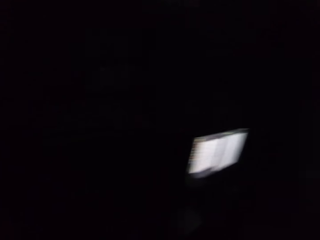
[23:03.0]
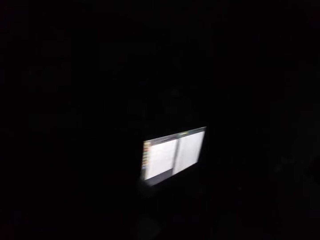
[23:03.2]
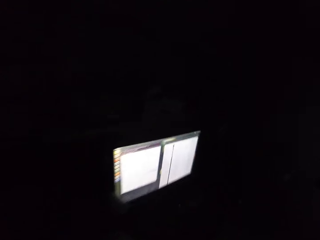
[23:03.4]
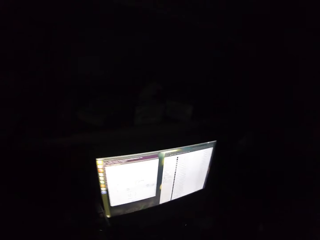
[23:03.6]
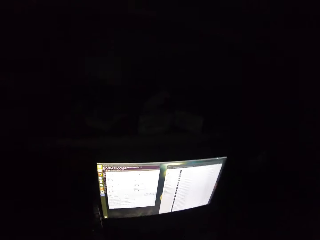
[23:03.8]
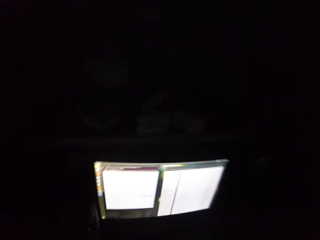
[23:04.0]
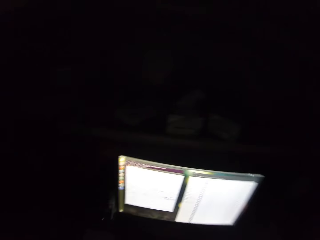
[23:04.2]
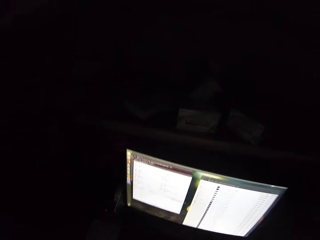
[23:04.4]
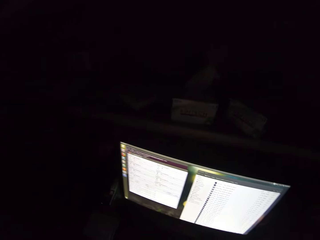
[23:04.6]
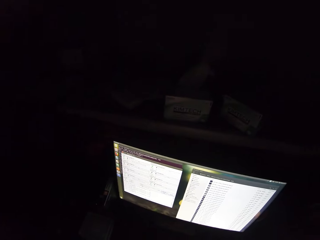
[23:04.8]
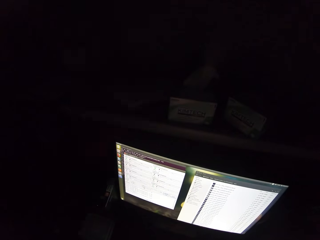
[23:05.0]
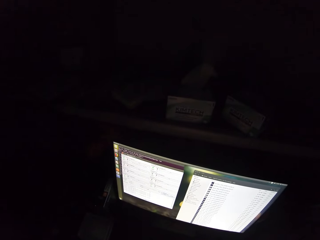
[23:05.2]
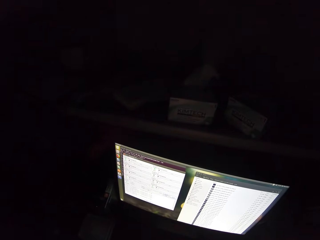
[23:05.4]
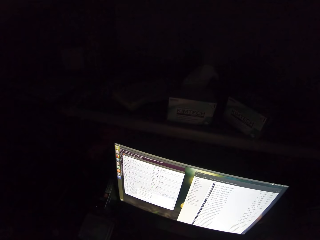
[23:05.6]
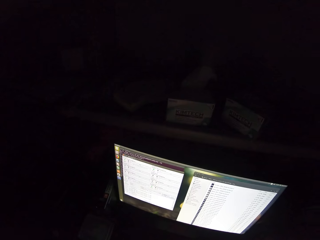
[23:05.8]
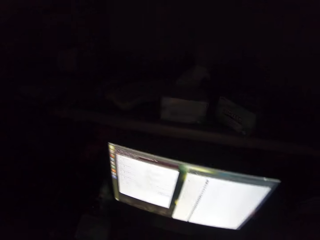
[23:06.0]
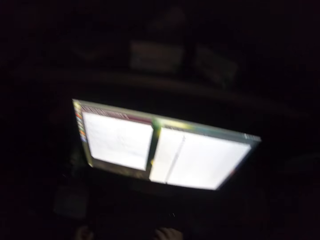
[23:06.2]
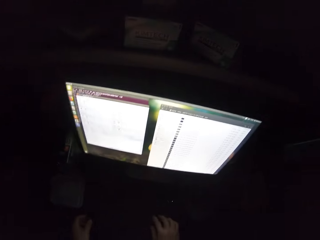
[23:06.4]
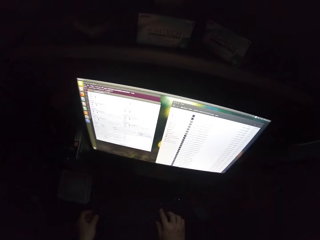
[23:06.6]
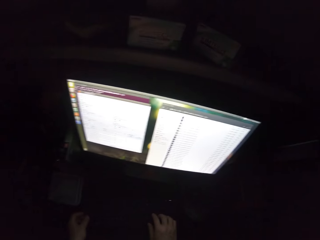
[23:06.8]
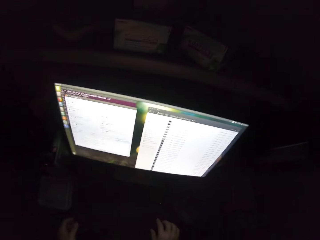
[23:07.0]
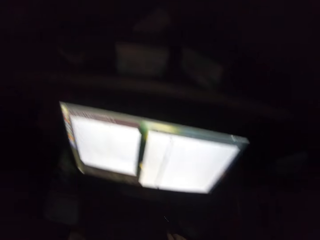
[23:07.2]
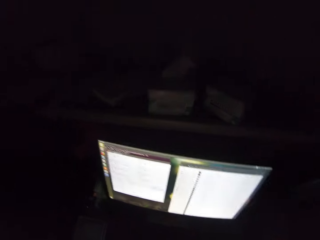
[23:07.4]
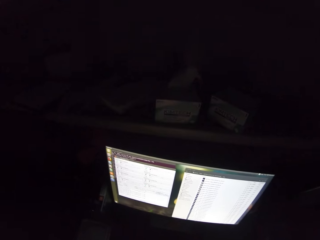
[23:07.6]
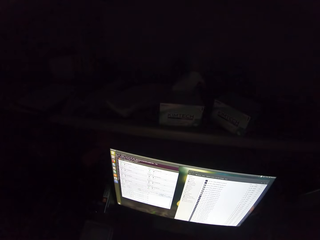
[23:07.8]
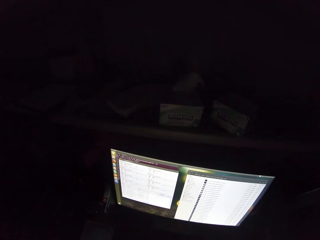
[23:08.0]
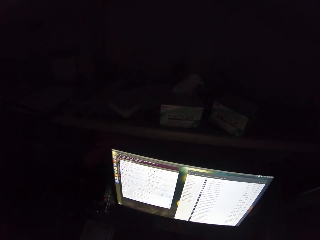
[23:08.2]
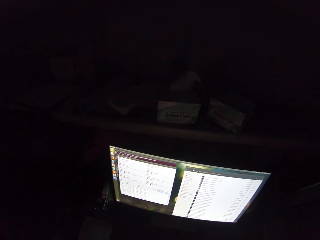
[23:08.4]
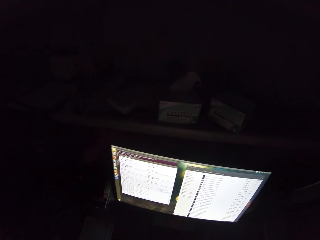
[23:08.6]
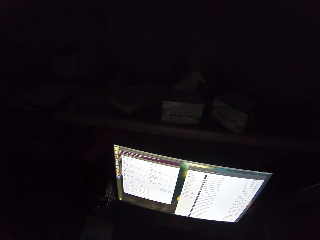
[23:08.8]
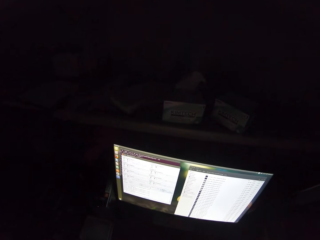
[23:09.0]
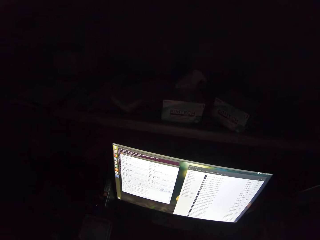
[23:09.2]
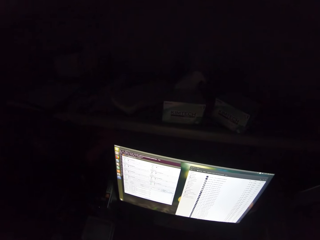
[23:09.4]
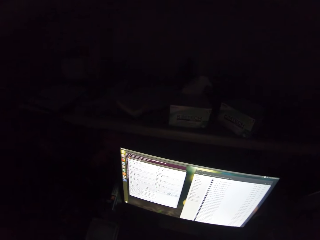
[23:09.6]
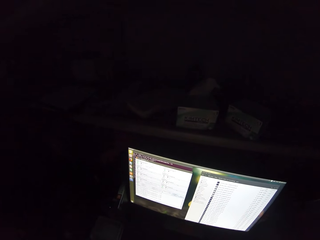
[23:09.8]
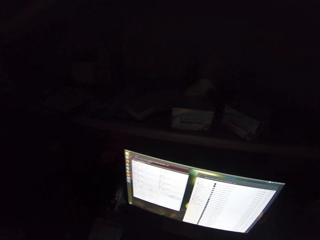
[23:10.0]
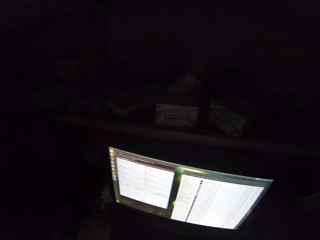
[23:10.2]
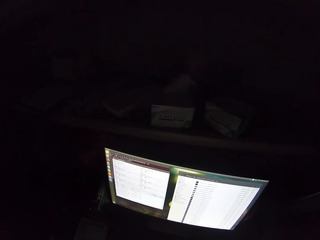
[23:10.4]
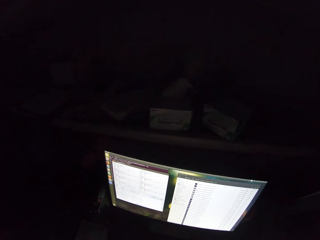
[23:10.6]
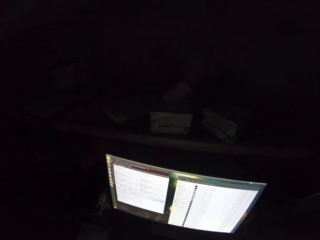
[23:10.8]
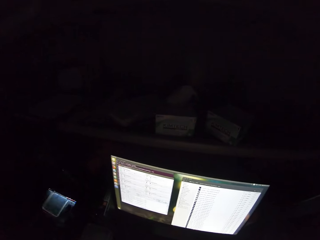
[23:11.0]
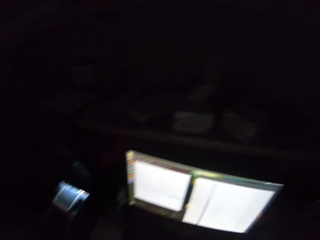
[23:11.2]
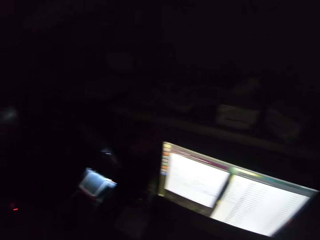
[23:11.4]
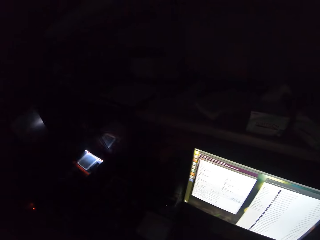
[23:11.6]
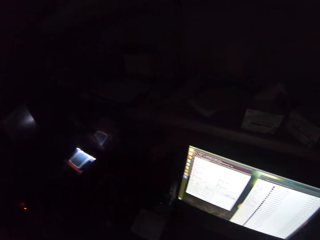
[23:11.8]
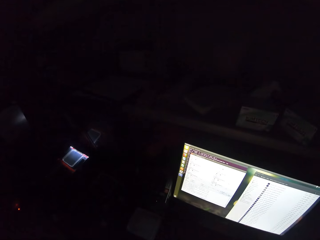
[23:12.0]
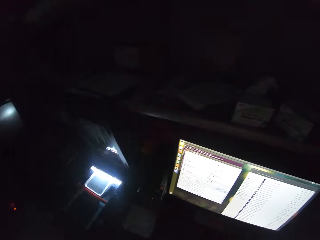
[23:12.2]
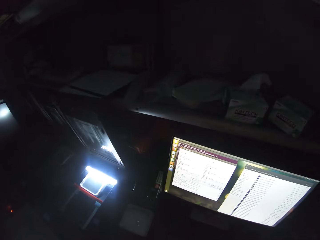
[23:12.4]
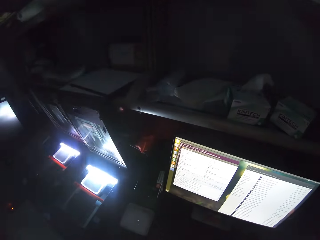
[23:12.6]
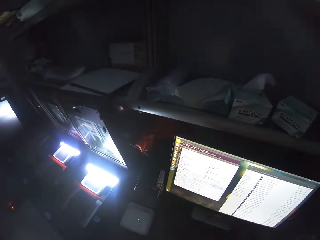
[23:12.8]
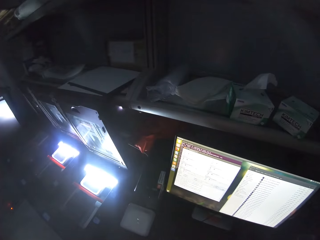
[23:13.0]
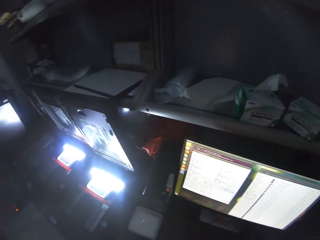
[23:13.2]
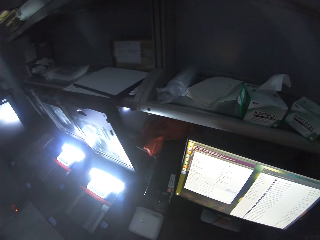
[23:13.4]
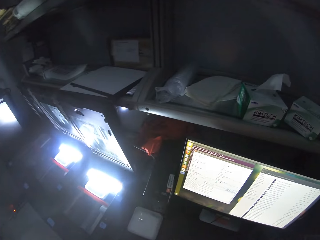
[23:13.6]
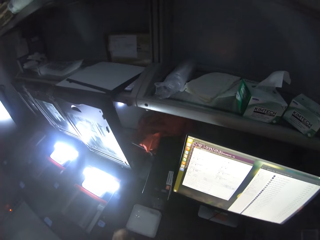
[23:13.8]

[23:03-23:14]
The camera wearer stares at a computer. They look around.

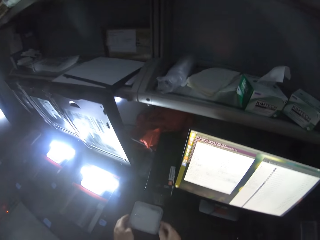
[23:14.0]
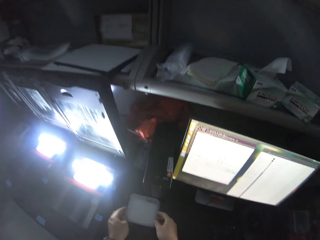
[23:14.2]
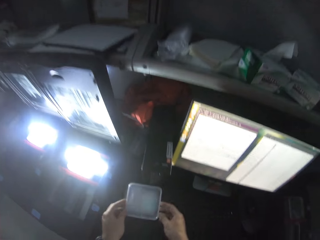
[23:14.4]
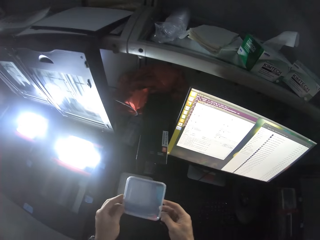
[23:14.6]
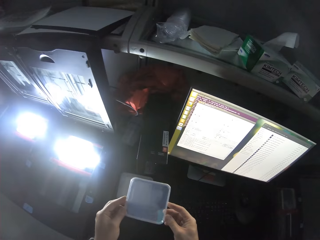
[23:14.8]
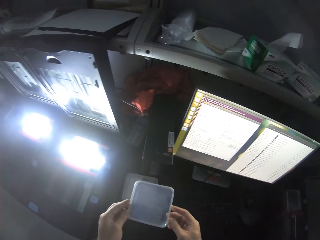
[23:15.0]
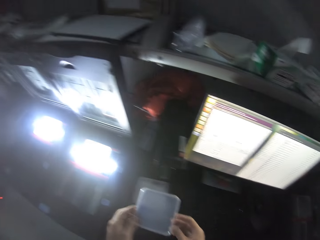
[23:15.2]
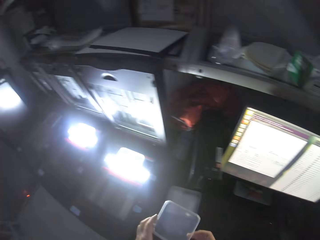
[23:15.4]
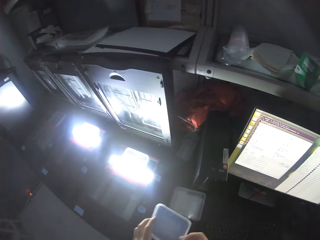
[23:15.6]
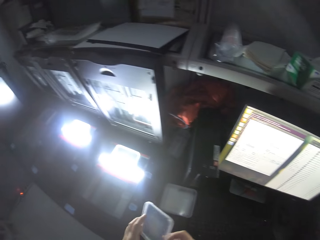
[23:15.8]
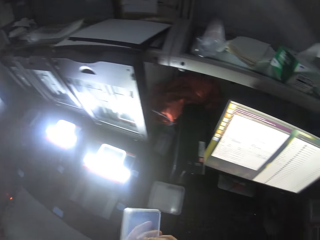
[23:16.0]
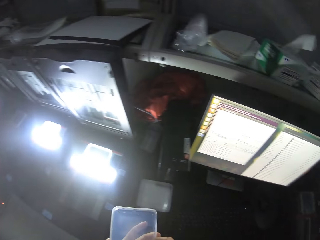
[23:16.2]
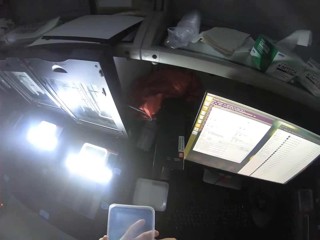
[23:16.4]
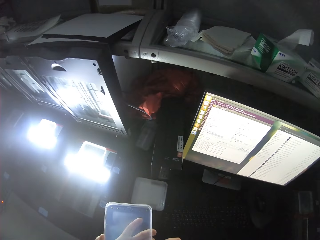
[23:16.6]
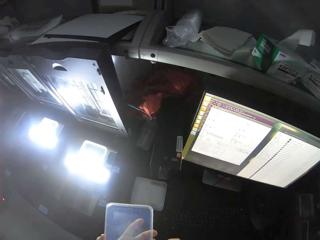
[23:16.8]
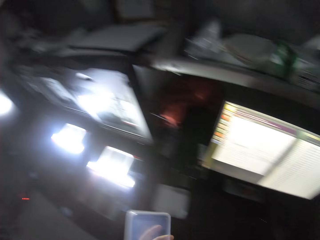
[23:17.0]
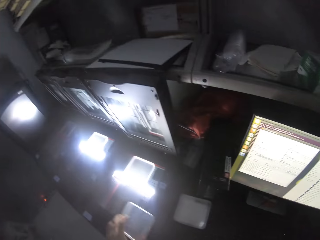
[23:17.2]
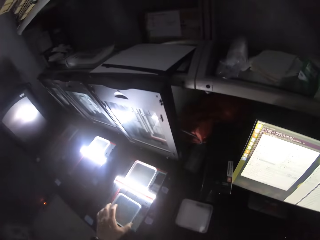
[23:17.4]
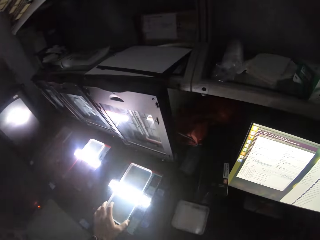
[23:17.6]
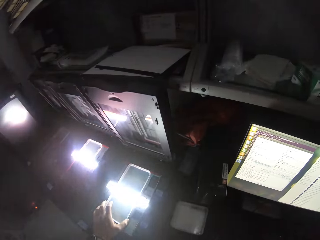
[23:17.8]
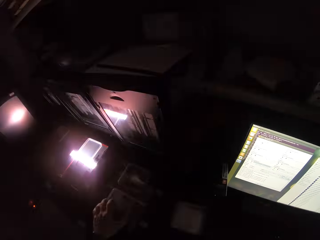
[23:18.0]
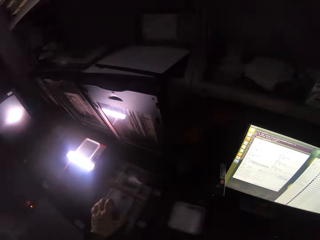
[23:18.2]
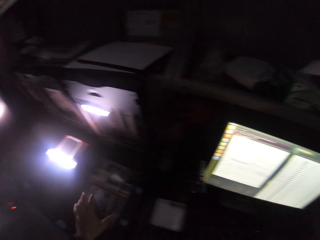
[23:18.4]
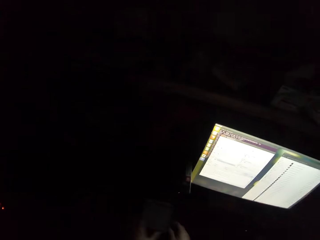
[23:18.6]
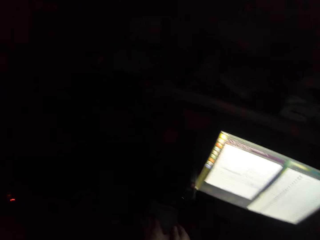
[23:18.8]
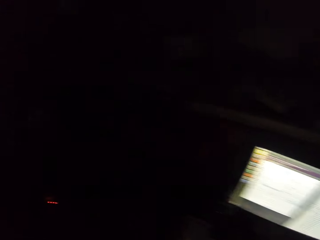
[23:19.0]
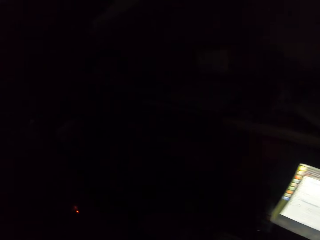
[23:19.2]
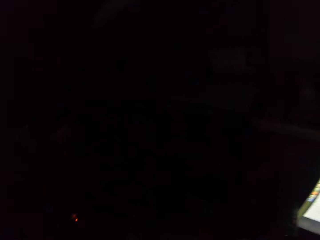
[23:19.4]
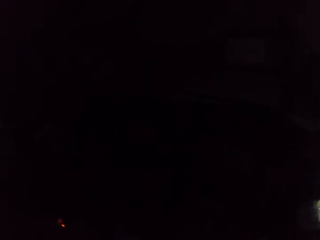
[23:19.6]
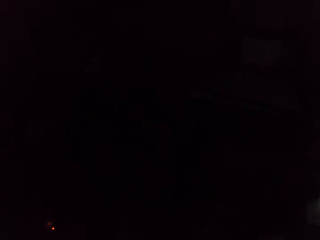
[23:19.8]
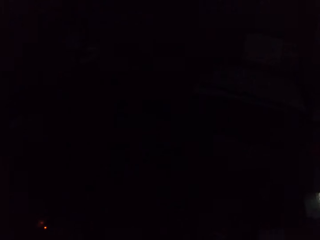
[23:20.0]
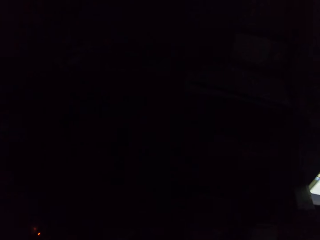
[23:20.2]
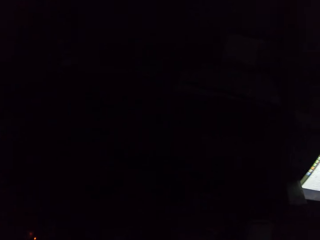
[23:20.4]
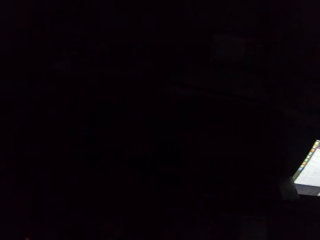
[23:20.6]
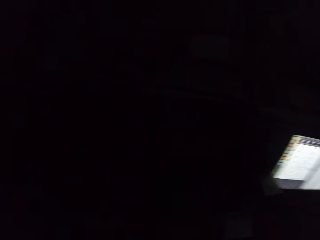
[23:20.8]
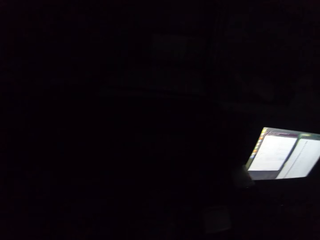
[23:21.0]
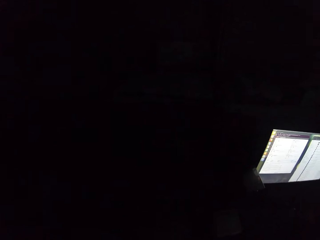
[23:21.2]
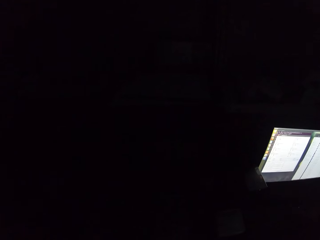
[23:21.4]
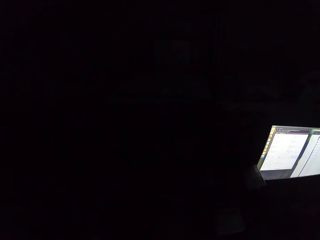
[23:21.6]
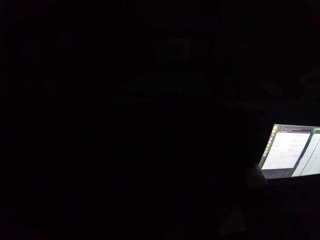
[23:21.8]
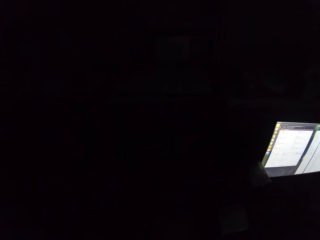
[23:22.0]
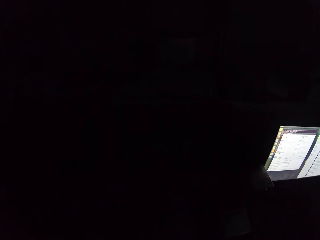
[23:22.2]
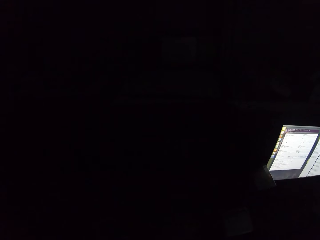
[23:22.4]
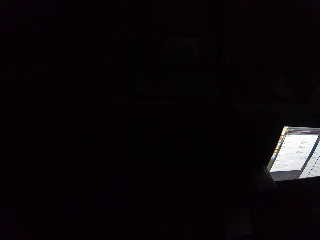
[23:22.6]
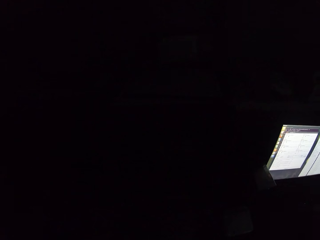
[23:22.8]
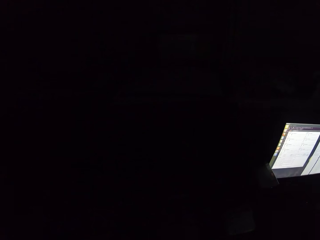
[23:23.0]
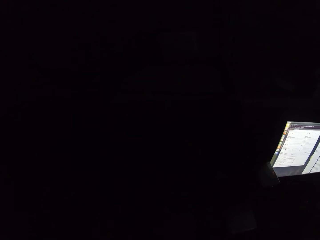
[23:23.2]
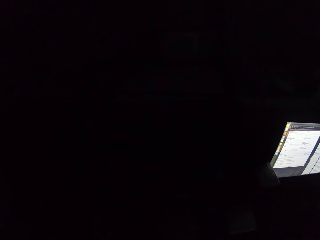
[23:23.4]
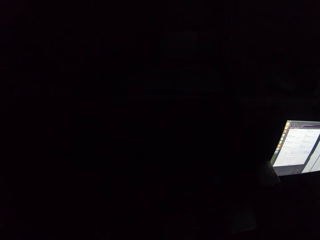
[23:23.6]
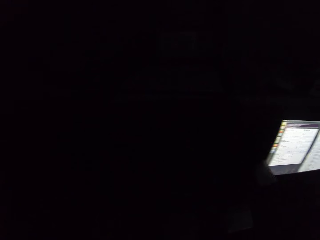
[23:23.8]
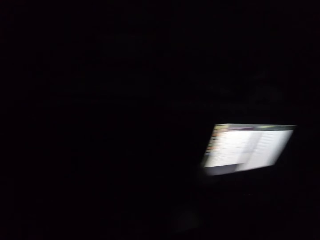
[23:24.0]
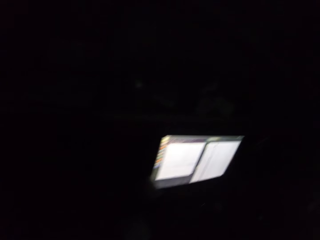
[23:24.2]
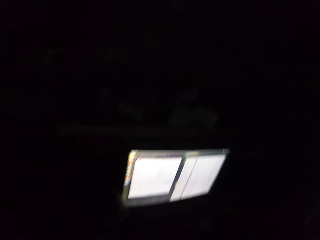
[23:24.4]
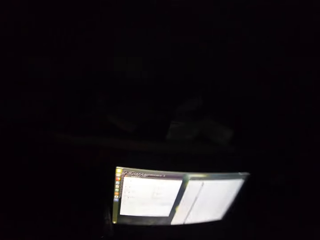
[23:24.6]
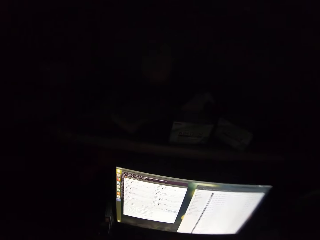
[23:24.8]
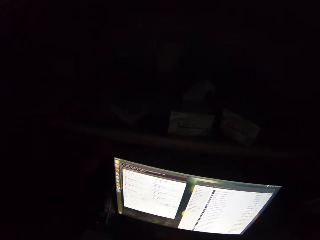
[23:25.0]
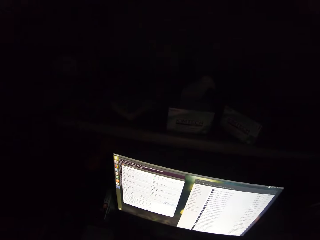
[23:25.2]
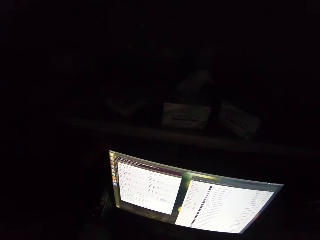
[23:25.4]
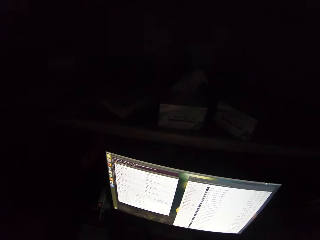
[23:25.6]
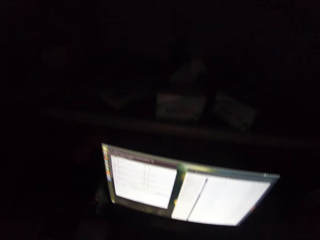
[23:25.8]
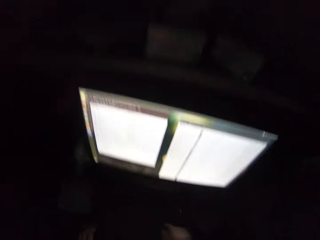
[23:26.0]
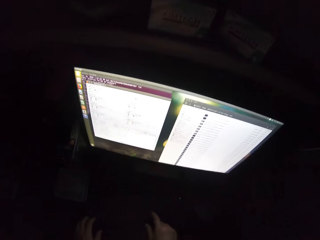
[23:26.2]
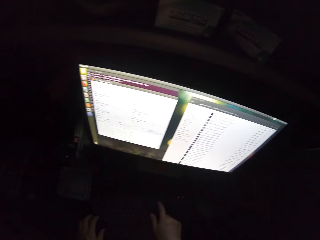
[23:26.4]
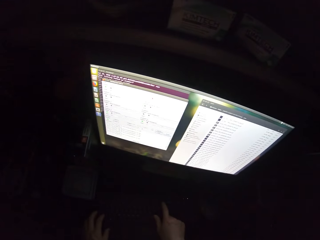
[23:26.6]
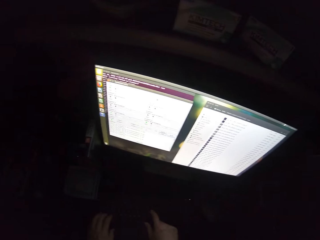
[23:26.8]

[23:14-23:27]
The camera wearer picks up something. They turn something. They drop something. They place a container on the scanning machine. They walk around the room. They look around. They stare at the computer monitor.
